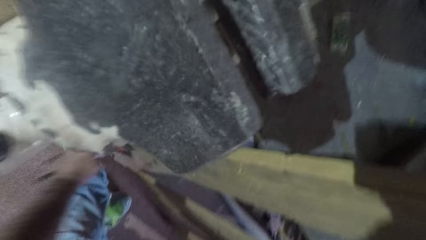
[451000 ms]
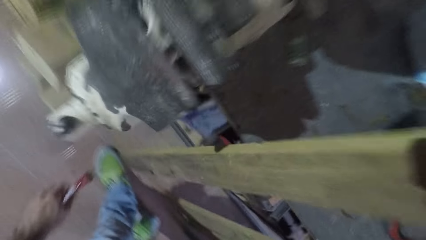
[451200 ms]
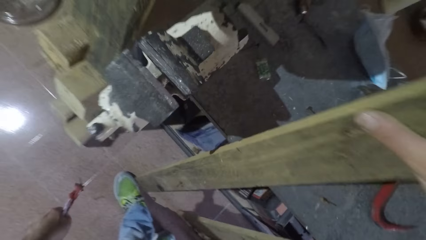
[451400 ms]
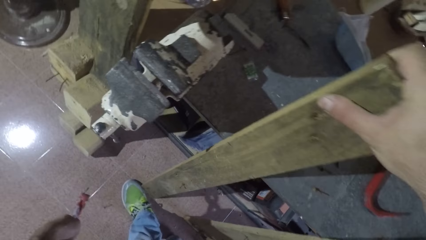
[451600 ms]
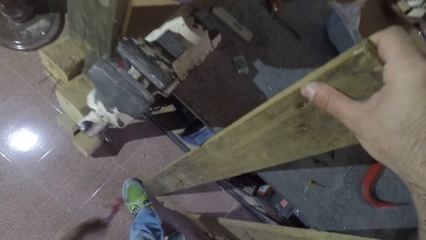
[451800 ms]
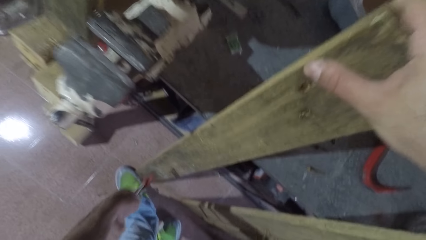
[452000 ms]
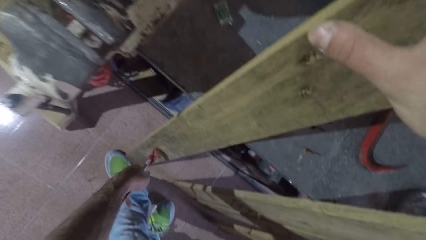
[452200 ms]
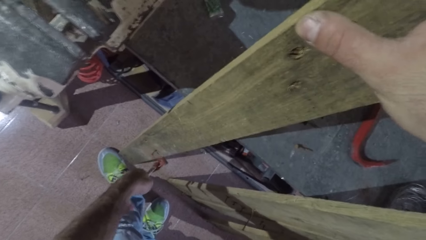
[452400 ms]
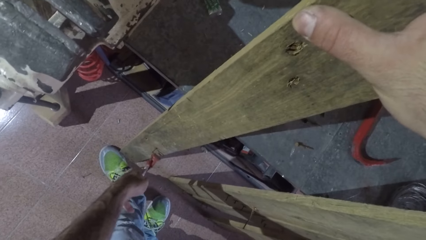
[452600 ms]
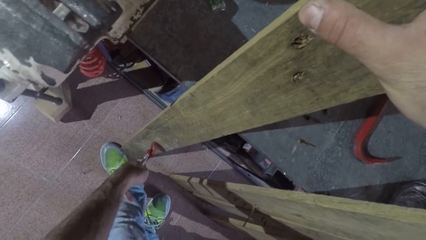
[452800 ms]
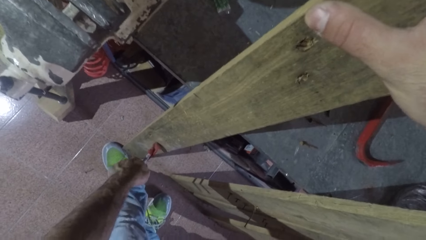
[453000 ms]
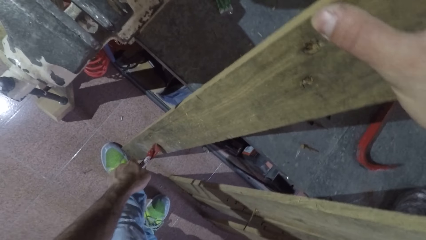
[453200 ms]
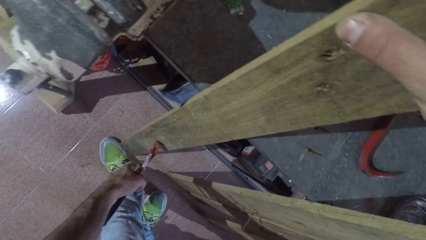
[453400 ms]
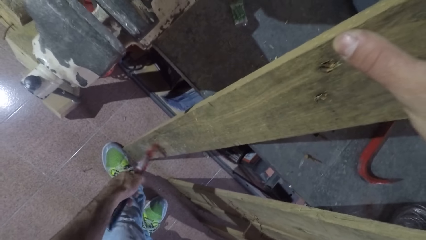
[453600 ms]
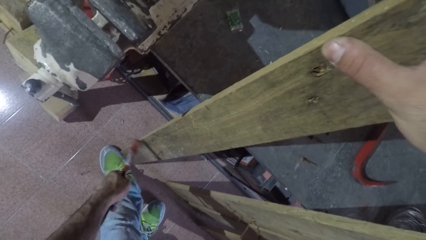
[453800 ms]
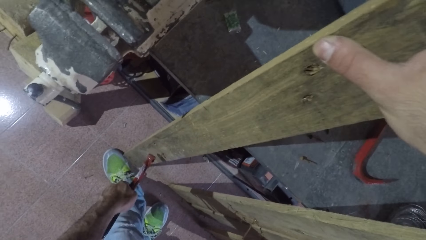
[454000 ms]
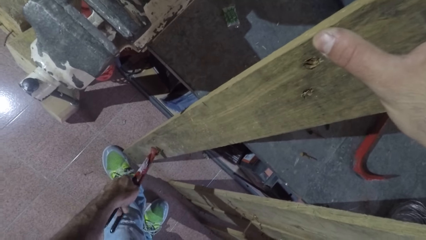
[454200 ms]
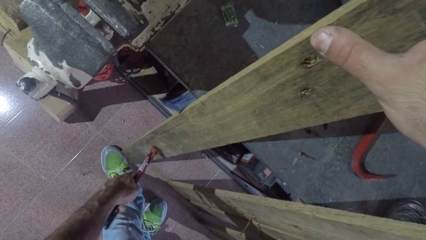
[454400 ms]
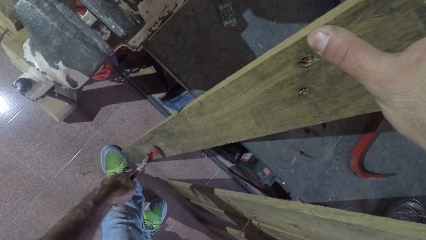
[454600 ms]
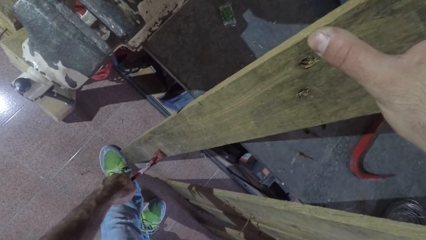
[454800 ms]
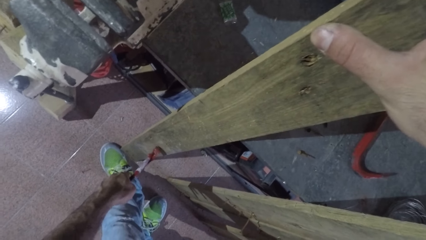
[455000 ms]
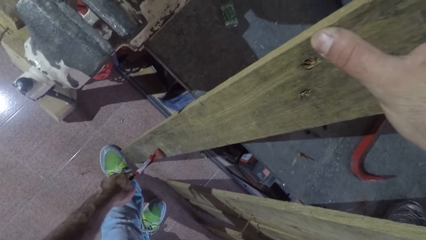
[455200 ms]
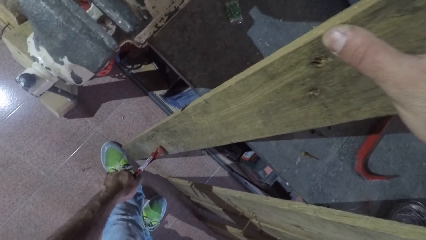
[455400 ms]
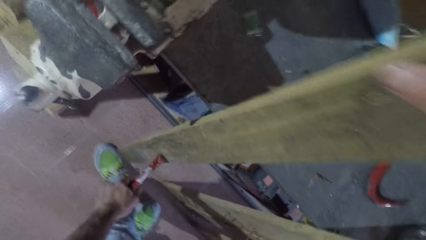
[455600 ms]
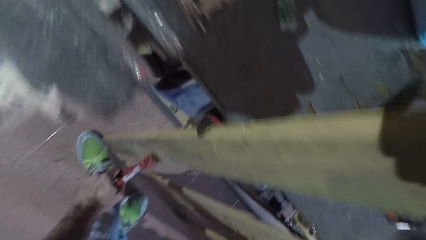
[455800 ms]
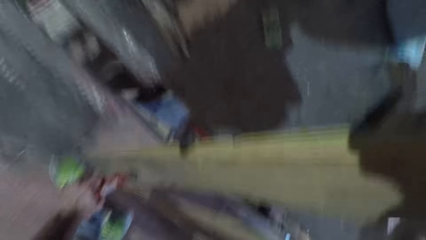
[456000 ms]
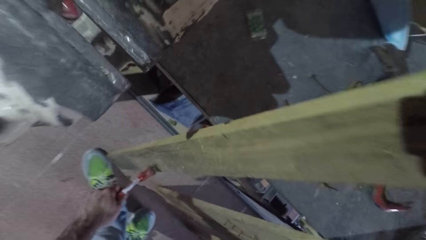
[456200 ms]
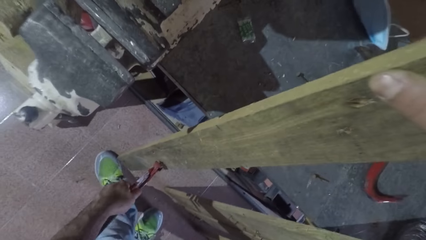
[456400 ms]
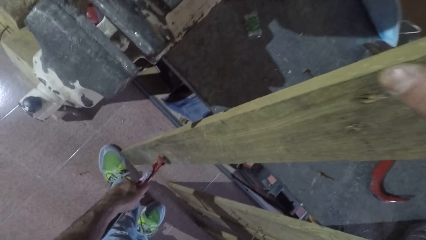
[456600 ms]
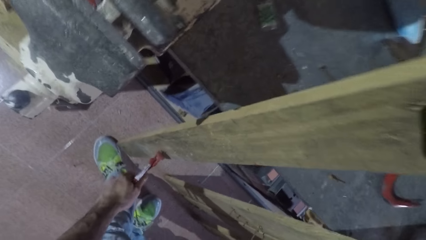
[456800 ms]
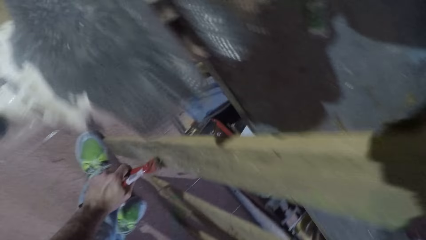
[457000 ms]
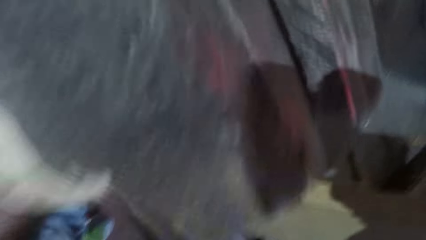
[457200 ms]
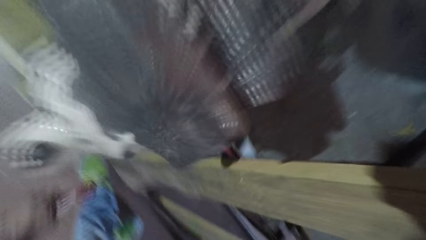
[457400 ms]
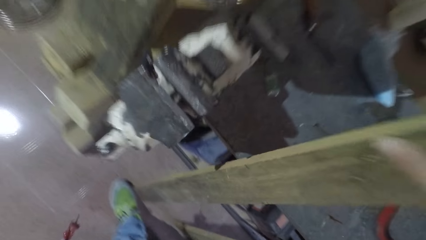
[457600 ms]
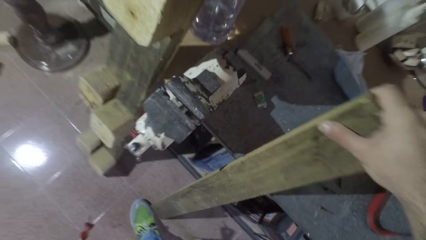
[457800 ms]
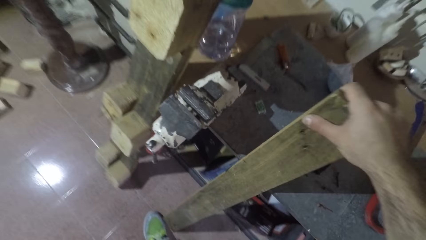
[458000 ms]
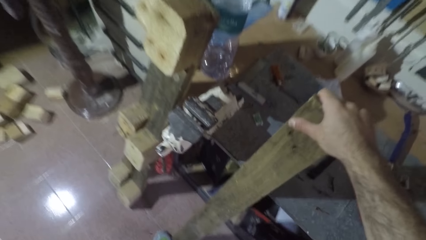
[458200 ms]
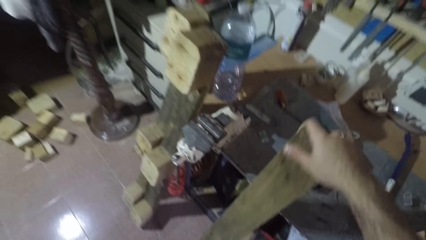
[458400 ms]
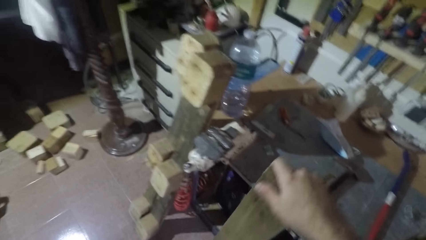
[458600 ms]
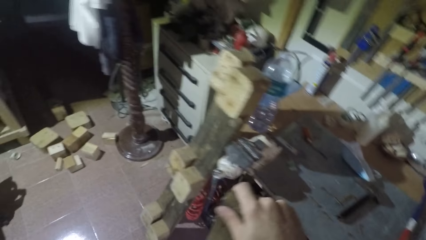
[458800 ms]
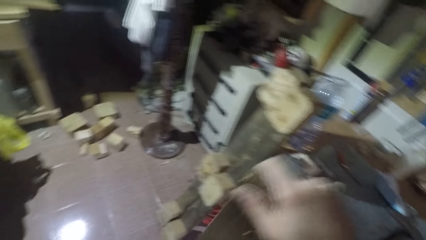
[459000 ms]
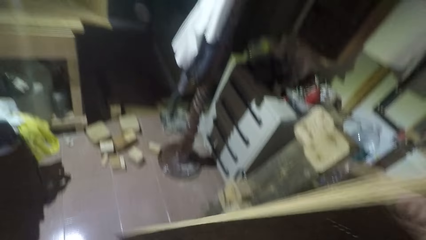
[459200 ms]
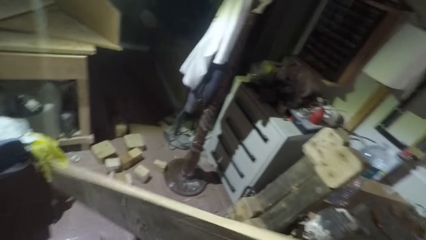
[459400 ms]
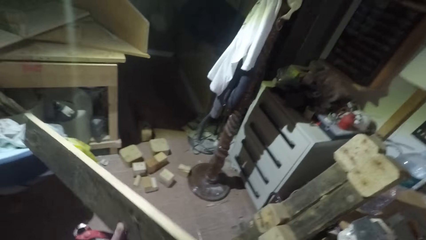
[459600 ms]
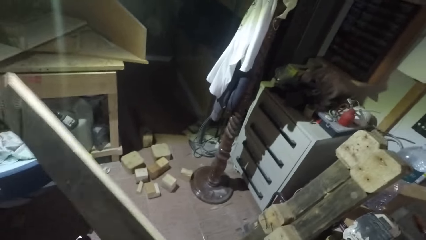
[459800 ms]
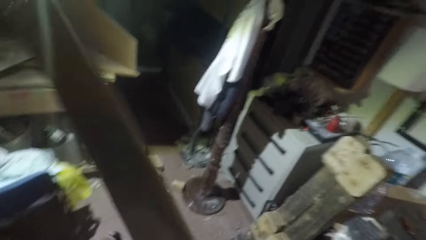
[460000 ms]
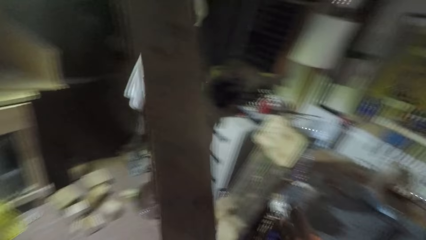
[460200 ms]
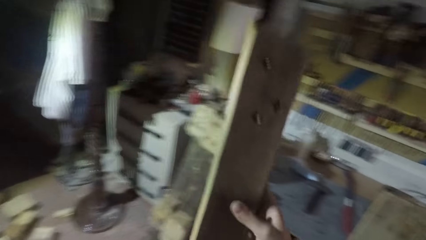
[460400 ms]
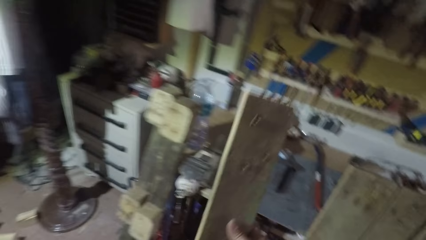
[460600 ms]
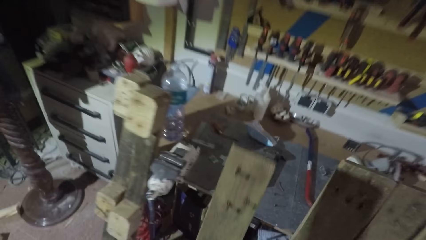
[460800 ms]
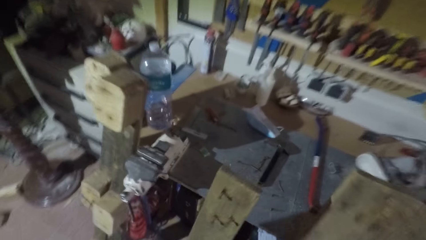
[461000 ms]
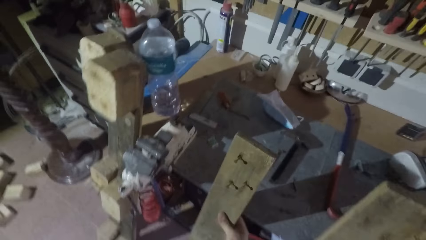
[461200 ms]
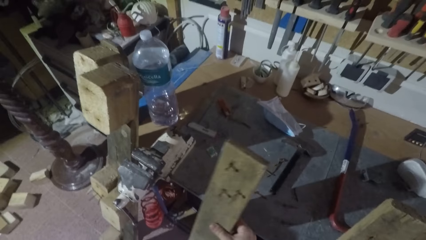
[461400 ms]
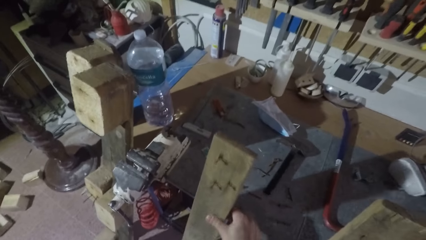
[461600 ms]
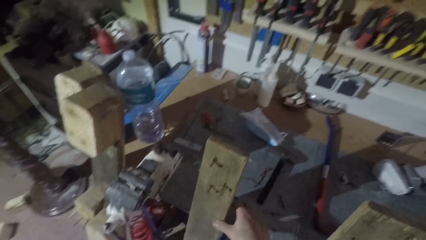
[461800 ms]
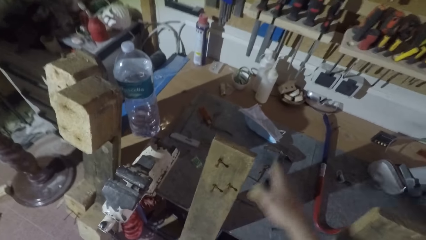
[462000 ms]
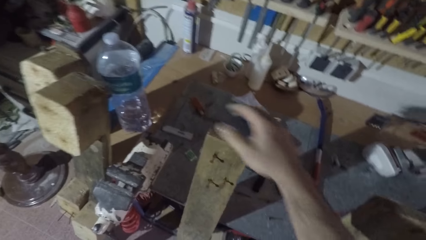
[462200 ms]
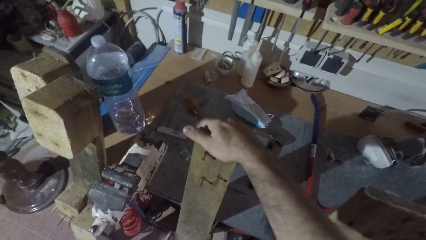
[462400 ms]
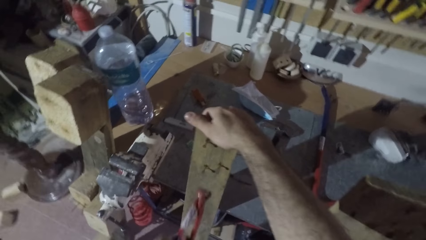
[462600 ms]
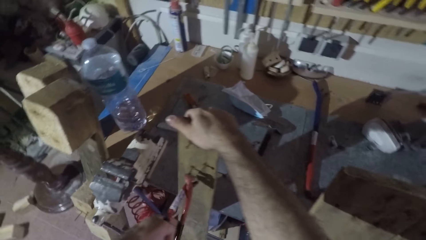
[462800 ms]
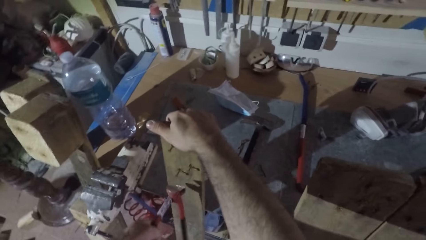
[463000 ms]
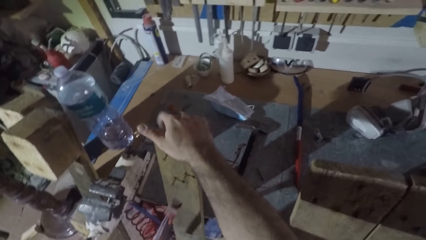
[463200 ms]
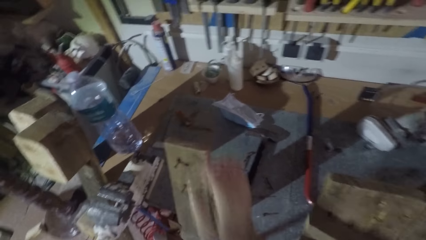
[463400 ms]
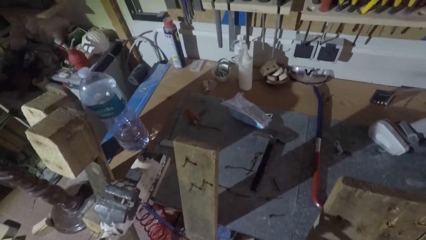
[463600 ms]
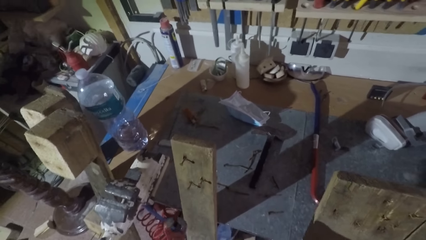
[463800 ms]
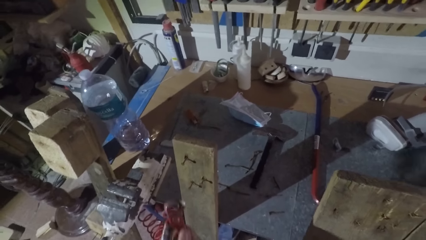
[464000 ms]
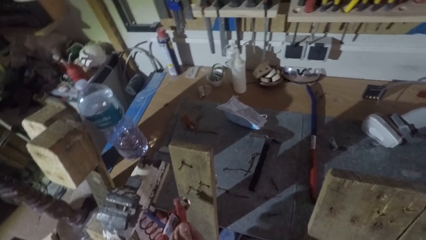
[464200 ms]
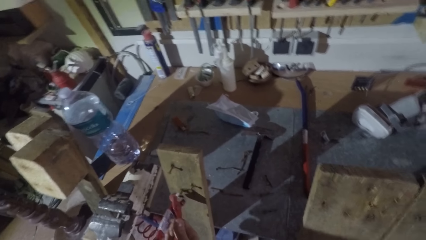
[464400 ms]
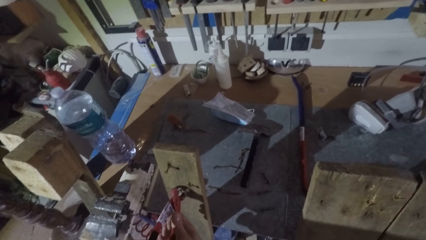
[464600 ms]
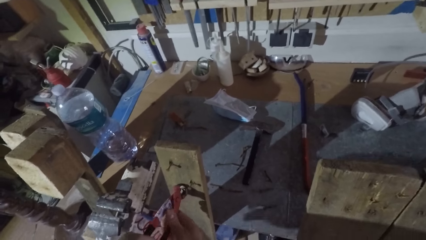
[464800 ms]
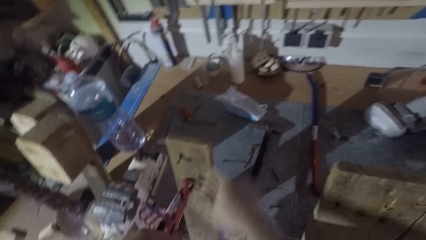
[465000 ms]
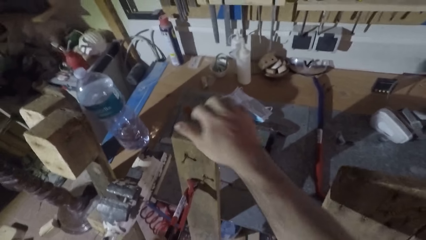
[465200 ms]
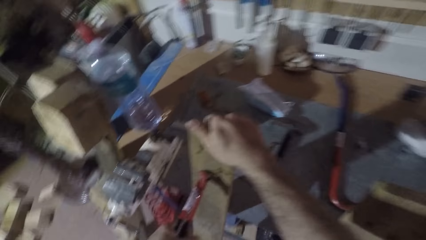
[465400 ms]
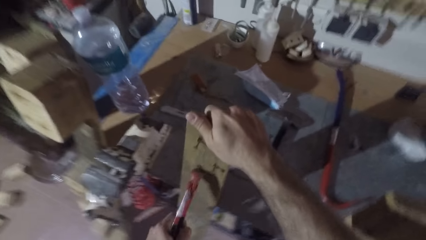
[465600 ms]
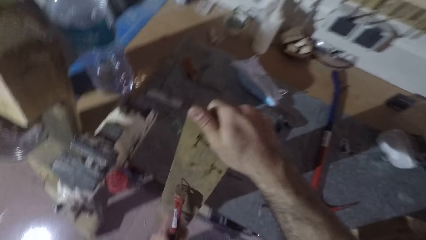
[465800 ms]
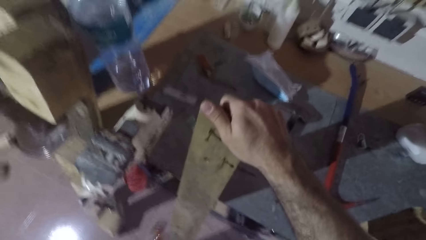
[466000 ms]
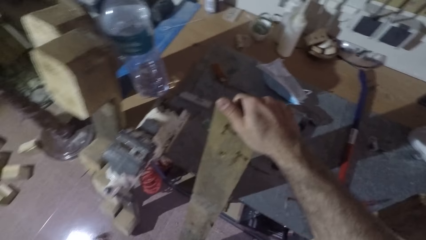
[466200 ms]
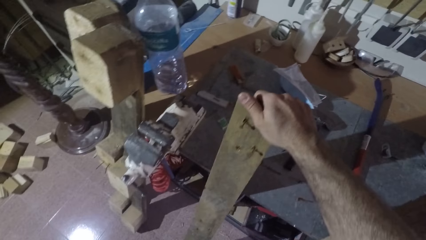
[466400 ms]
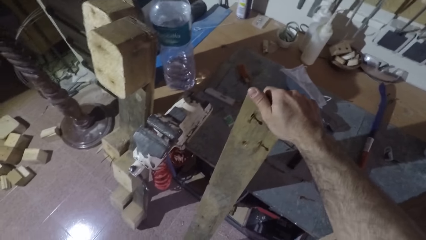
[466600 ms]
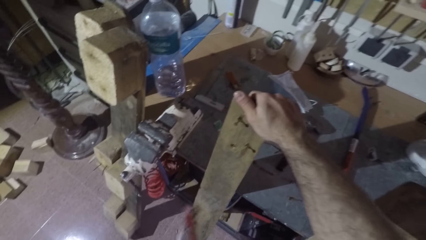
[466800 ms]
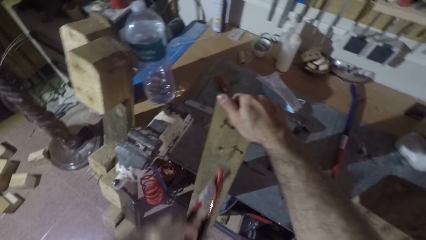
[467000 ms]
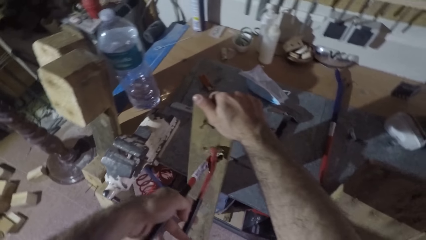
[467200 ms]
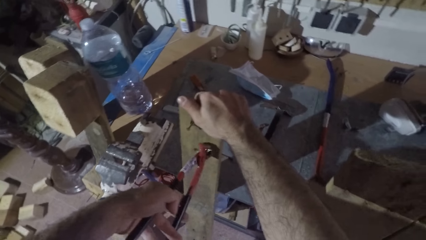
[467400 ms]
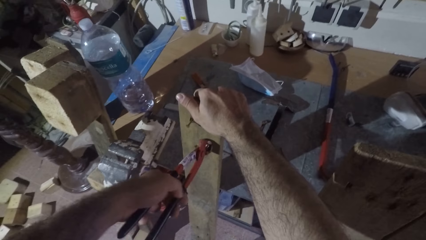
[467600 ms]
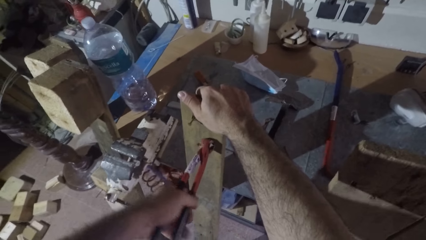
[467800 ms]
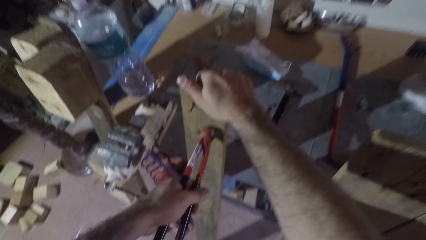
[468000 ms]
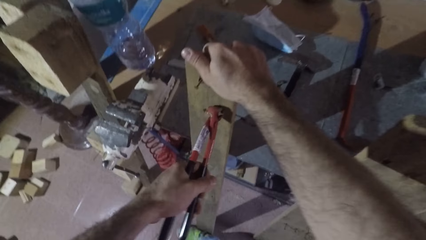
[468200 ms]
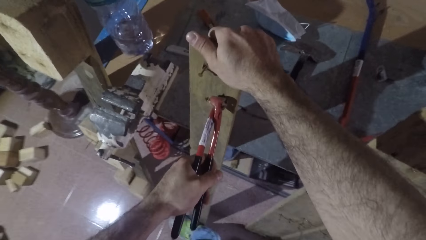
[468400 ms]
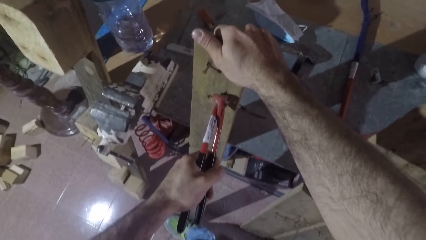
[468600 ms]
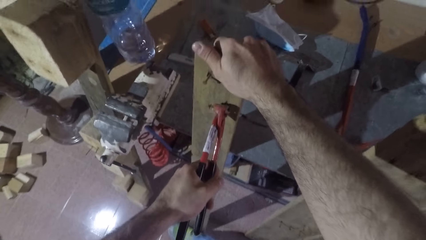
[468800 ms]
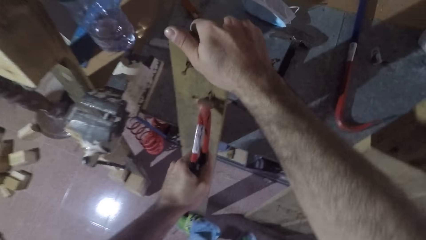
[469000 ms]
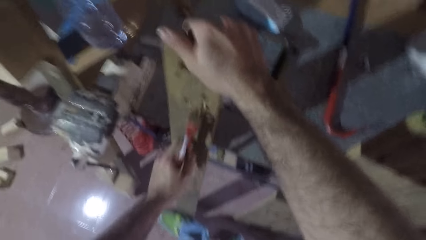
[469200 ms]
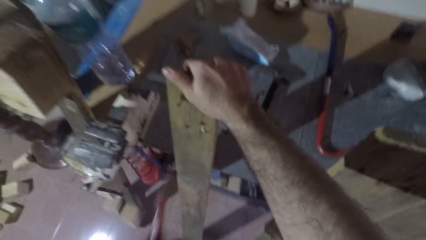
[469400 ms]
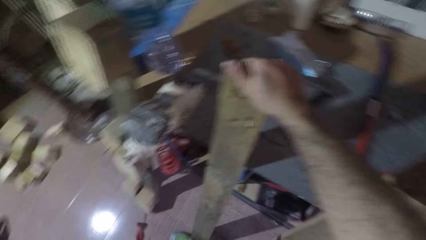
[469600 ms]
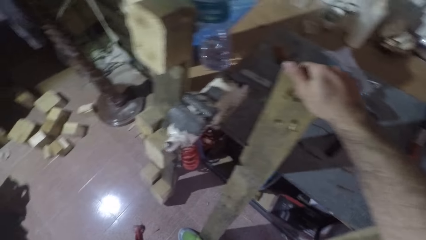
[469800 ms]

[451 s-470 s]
The camera wearer drops the nail on the floor from the pincers. They brush a nail with the nail puller. They put the nail puller on the nail. They pull out another nail from the wood with the pincers. They remove the nail puller from the nail. They drop the nail on the floor from the pincers. They lift a wood. They turn the wood upside down. They hold the wood with both hands. They lean the wood against the worktop. They drop the wood. They remove a hand from the wood. They hold the wood with the other hand. They brush the nail puller on the wood. They remove the hand from the wood. They use the pincers to pull out a nail from the wood. They put a hand on the wood. They drop the nail on the floor. They pull out another nail from the wood.
